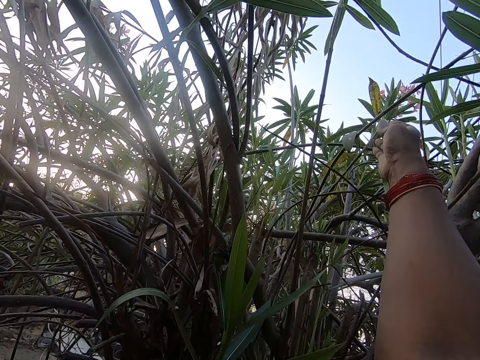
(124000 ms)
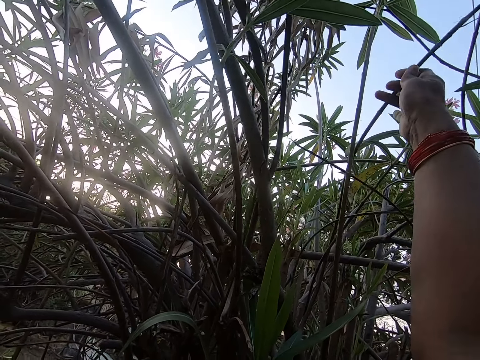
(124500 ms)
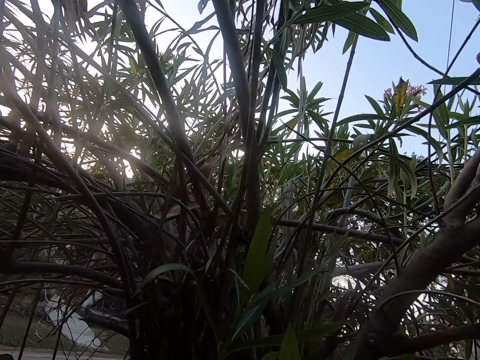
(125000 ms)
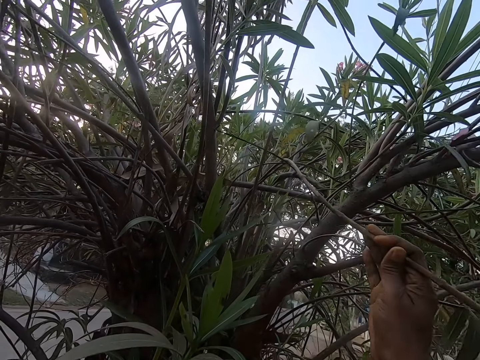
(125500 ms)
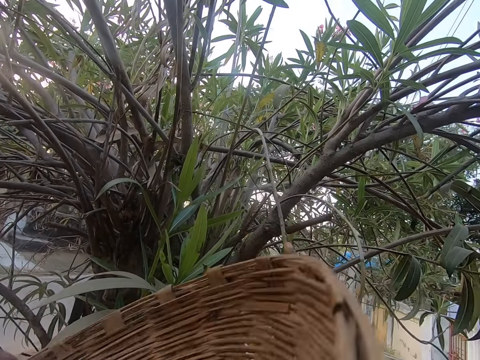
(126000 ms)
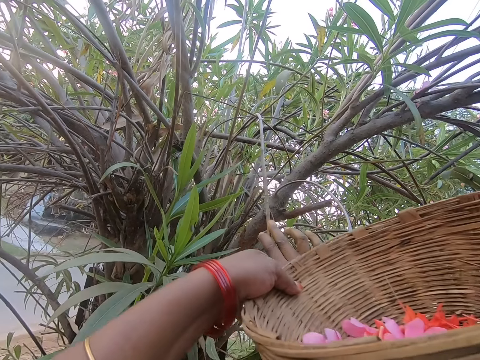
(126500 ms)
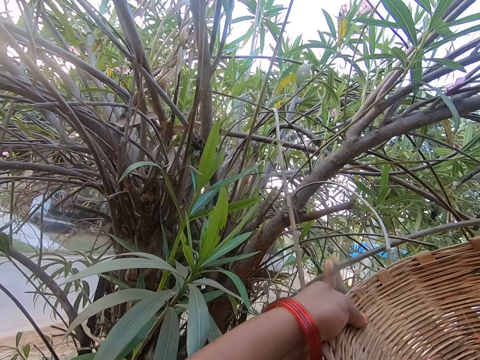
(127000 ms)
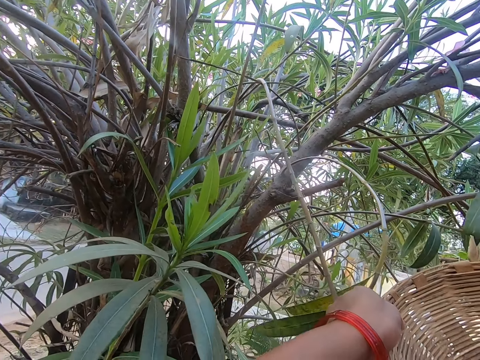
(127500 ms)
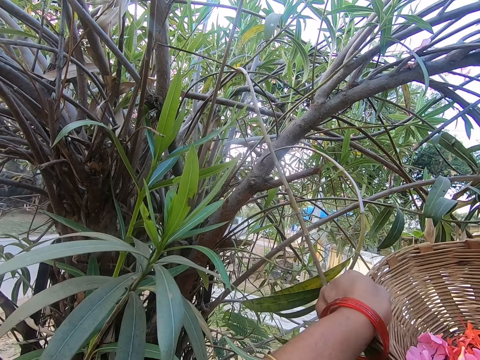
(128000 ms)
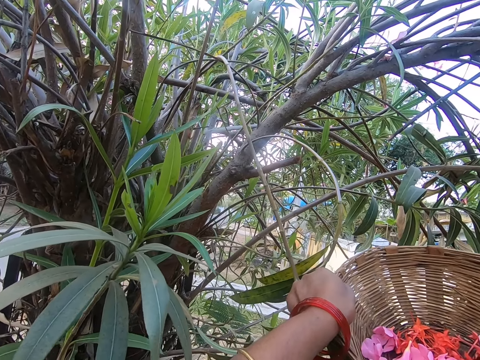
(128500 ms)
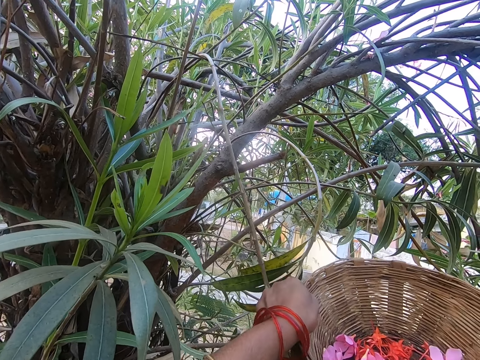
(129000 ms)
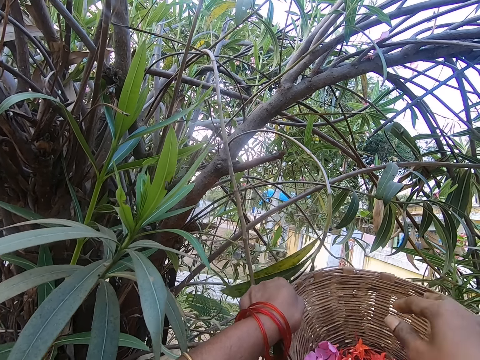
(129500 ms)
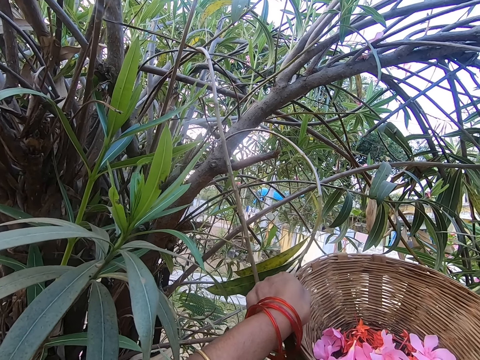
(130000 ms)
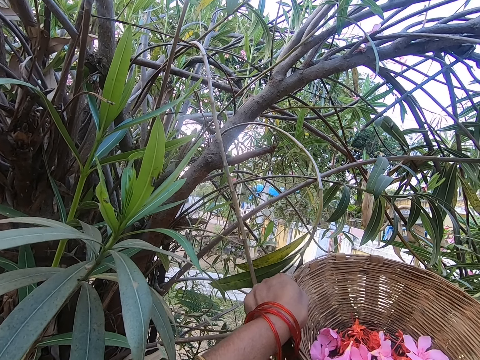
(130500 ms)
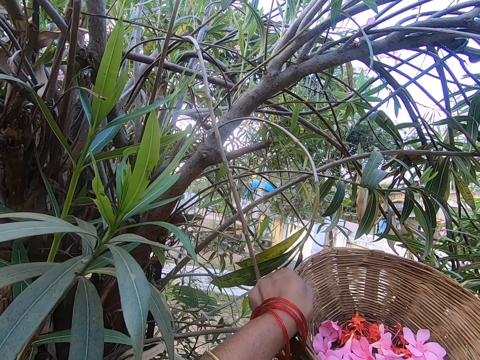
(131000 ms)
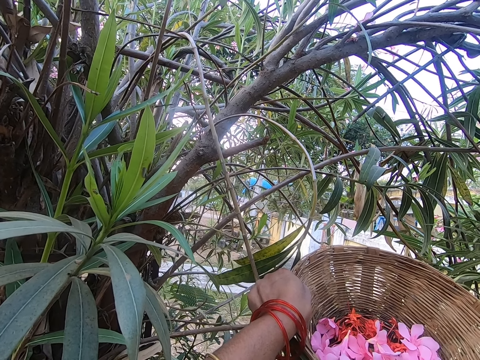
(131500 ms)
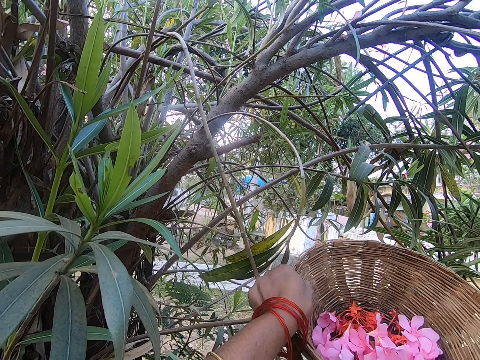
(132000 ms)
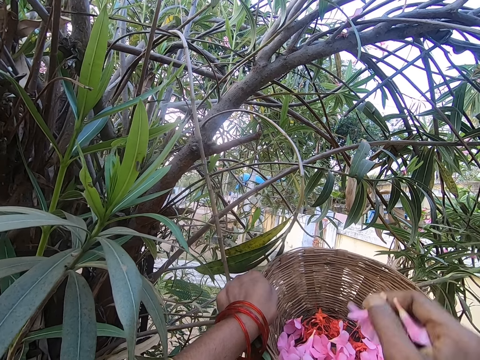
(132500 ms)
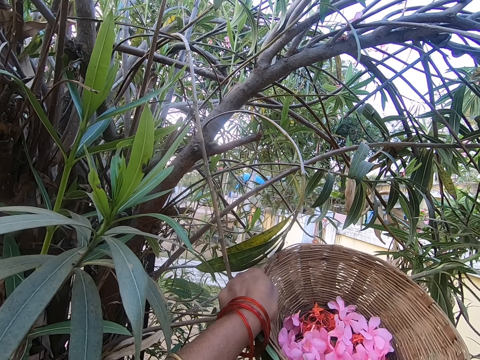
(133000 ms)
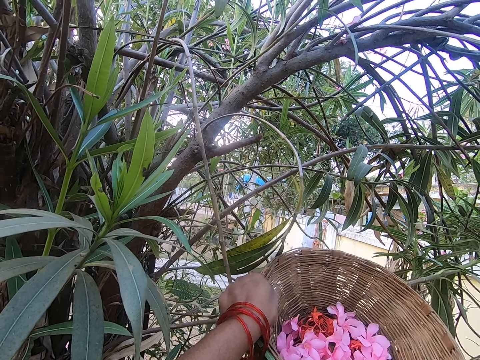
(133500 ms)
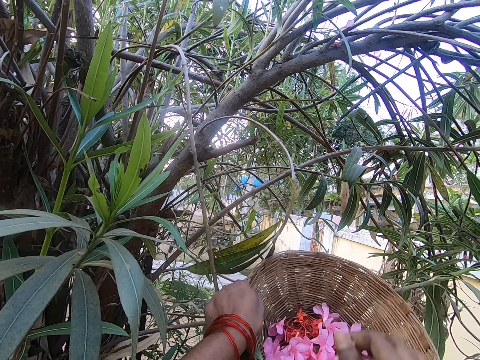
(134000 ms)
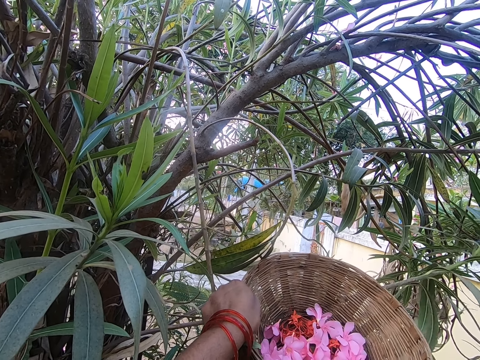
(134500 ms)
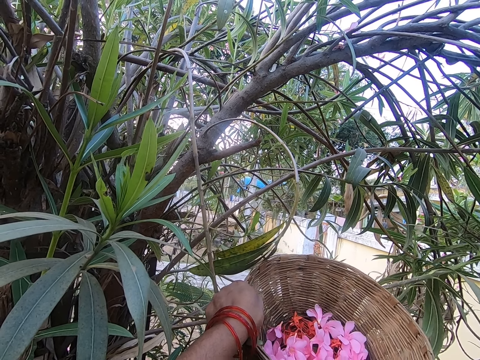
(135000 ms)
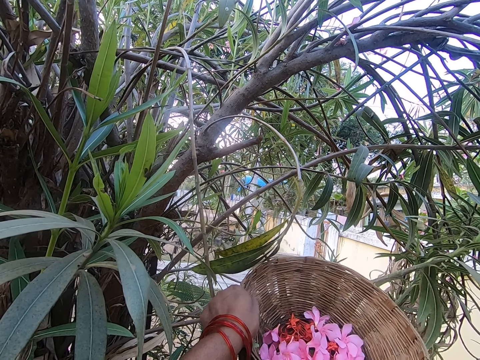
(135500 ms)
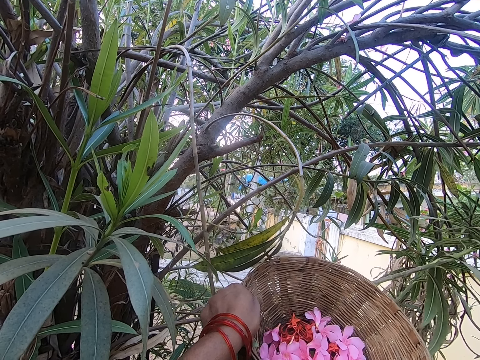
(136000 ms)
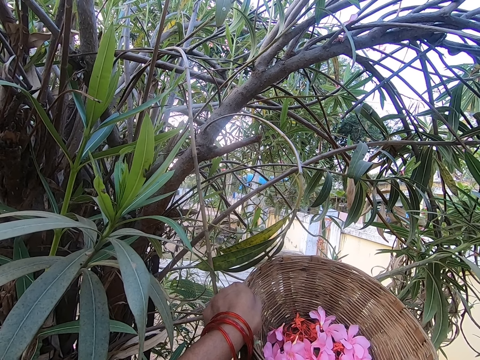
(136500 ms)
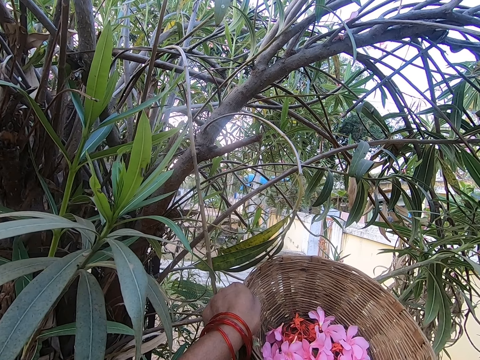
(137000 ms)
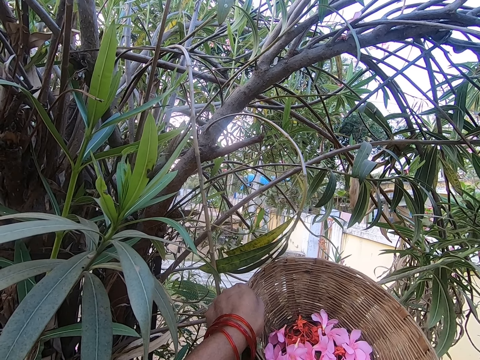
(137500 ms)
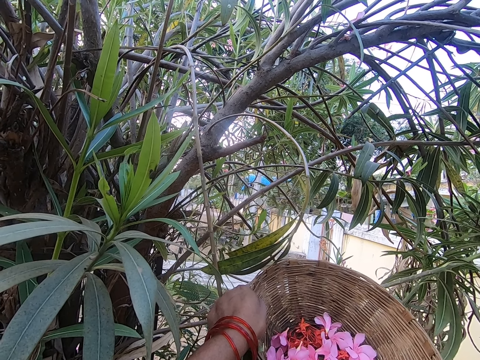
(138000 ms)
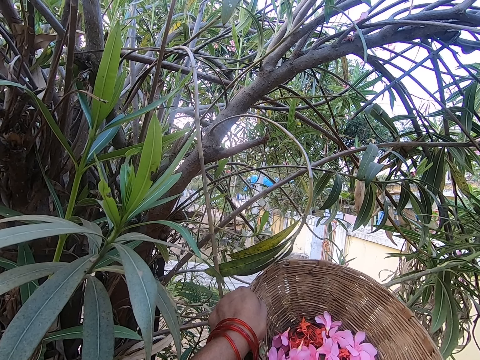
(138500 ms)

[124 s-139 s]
The camera wearer lifts a basket with the left hand. They place flowers in the basket.

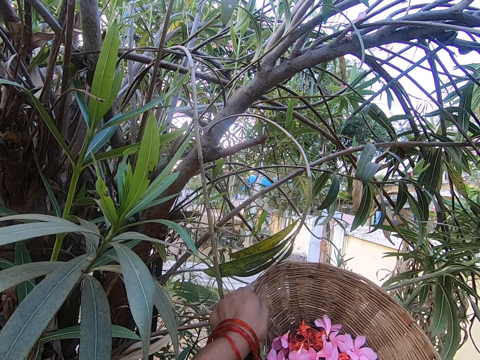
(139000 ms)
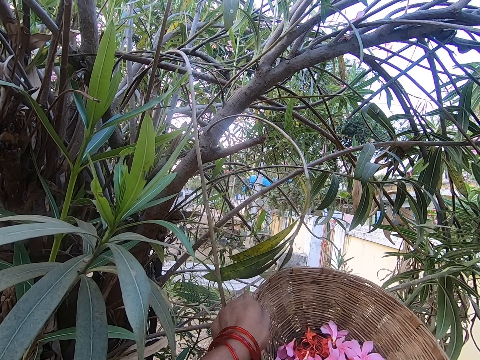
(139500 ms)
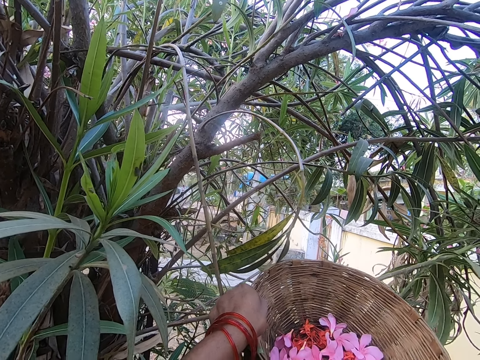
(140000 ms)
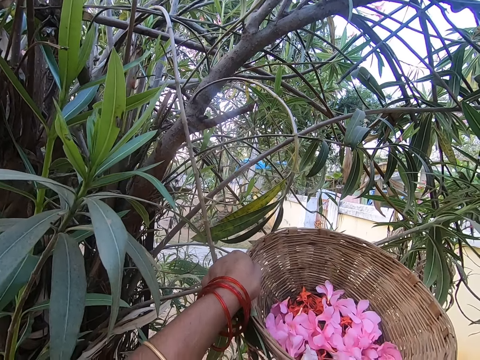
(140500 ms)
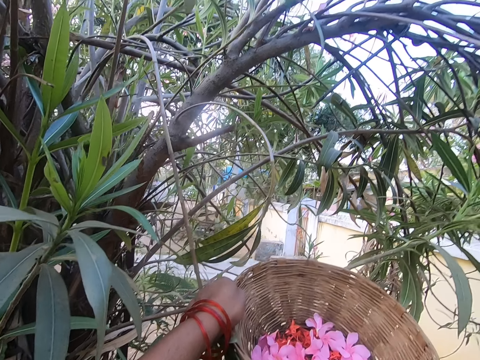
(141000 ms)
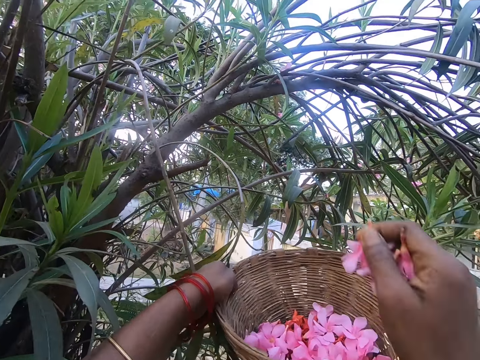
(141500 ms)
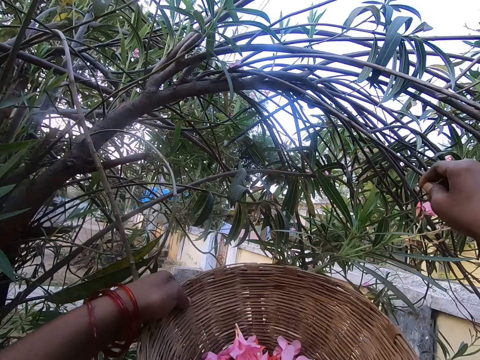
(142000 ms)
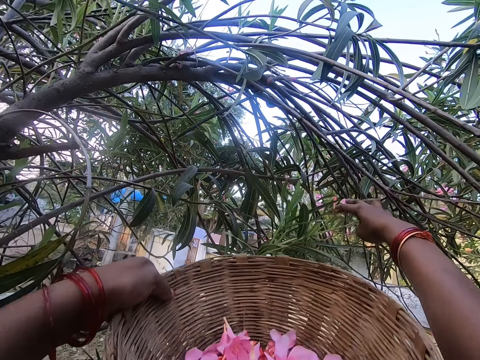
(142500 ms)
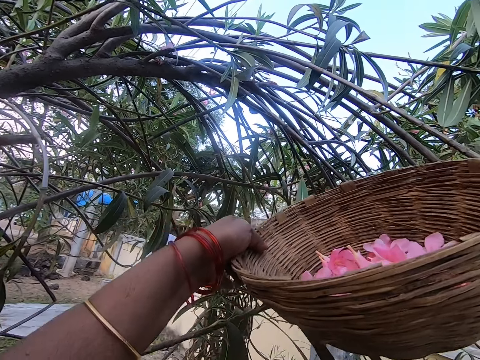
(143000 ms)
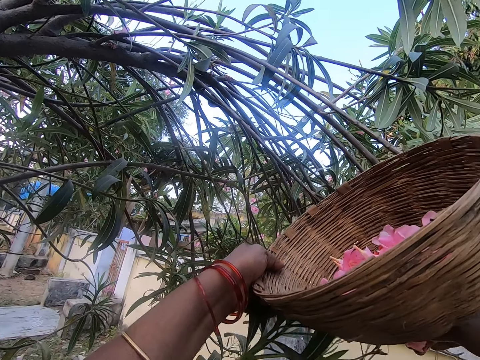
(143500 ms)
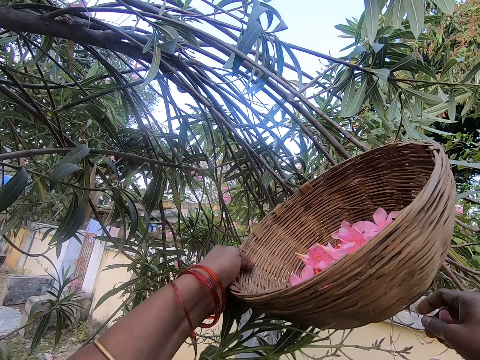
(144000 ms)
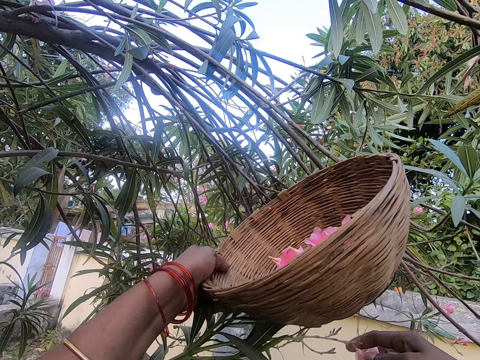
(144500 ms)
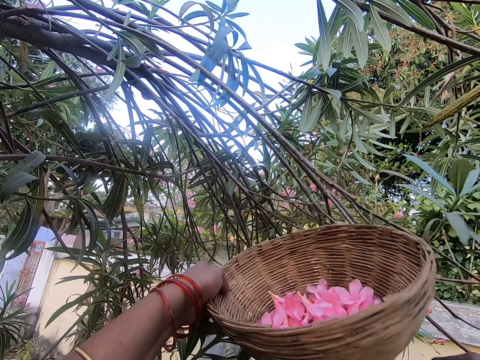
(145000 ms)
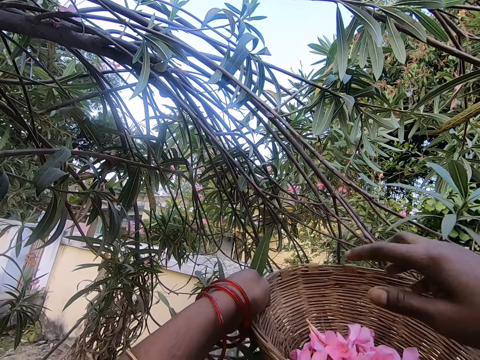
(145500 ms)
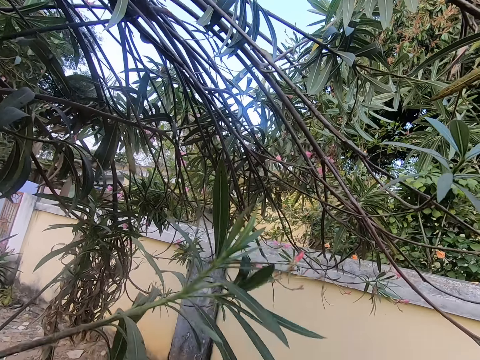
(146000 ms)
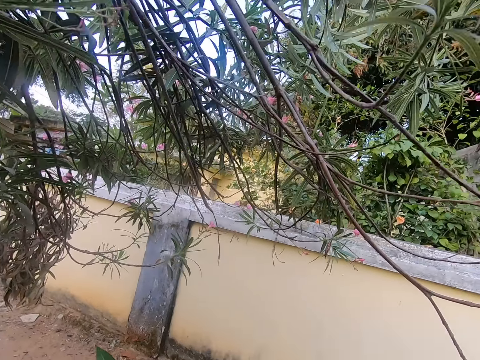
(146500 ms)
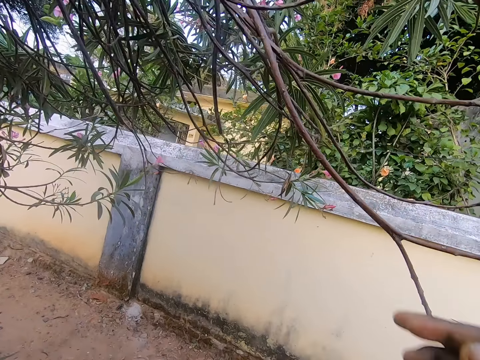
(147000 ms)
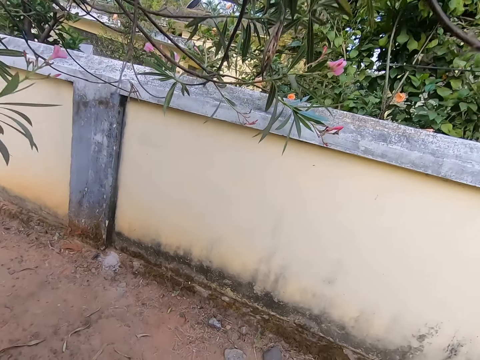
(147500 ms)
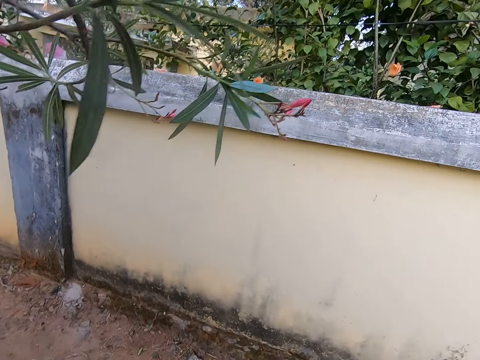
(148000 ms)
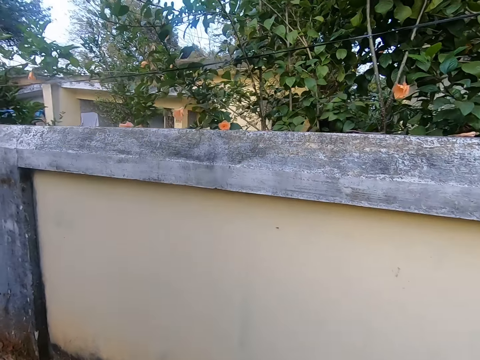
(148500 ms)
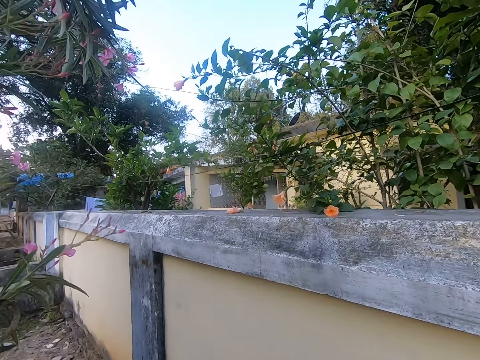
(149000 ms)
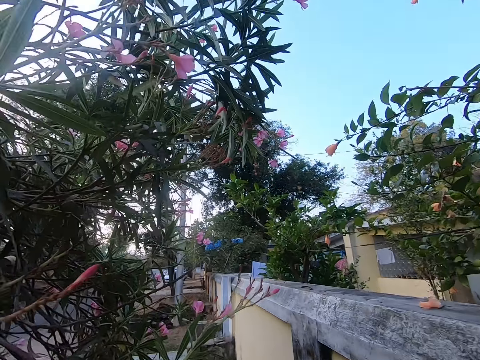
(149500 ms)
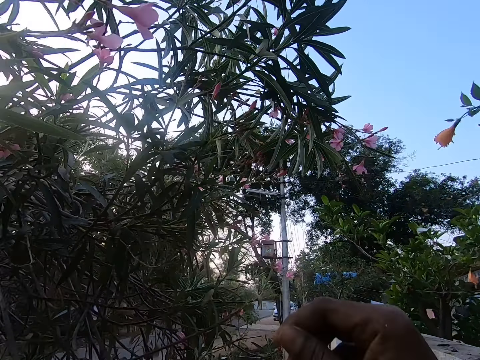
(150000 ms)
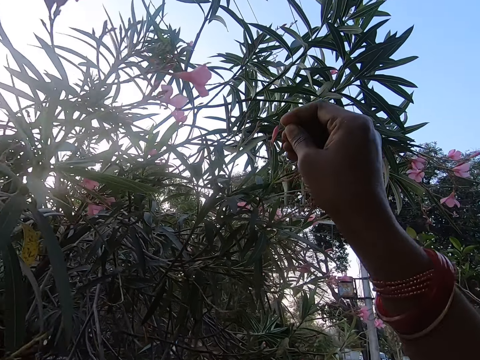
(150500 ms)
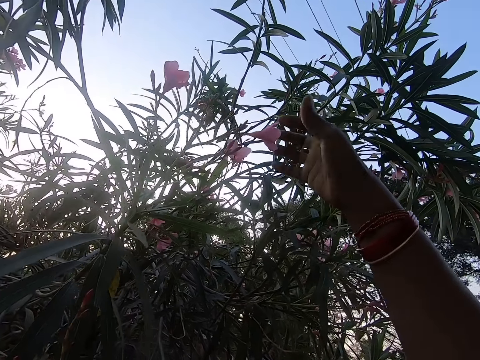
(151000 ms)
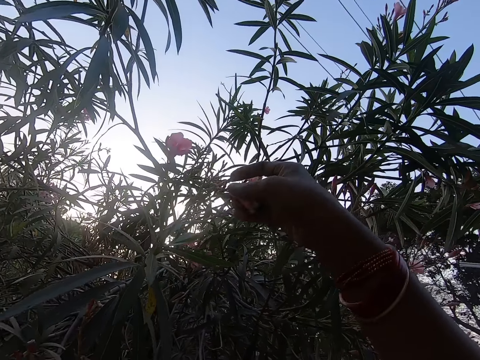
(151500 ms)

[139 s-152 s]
The camera wearer picks flowers. They walk around the garden. They pluck the flowers.
